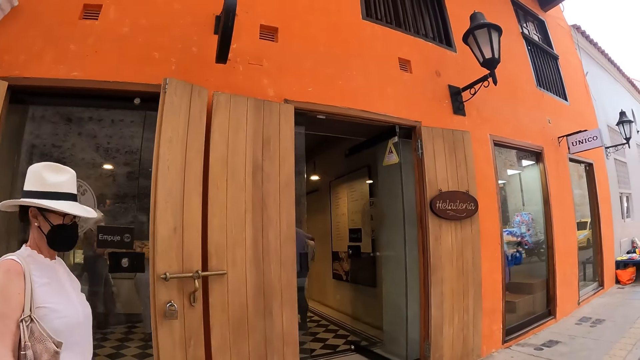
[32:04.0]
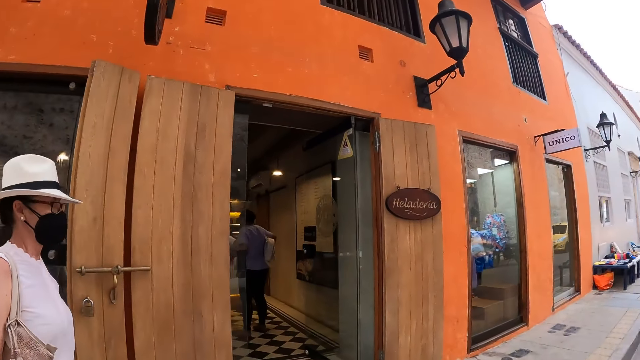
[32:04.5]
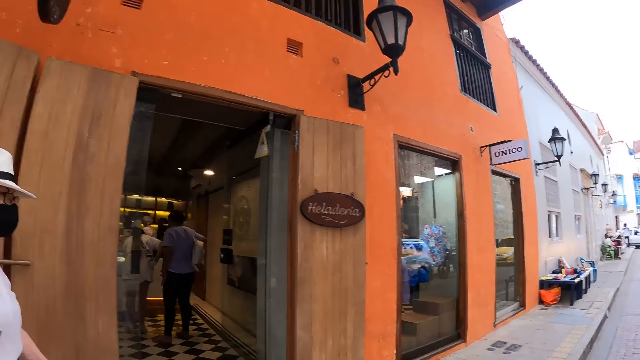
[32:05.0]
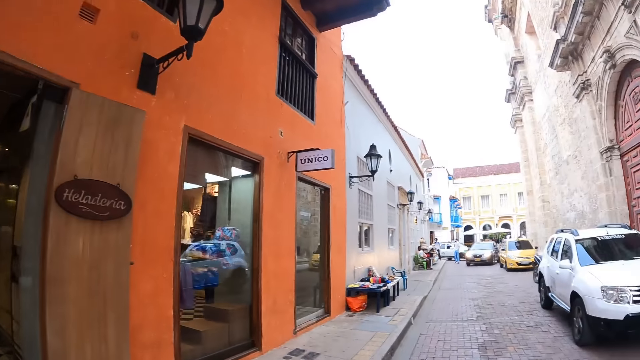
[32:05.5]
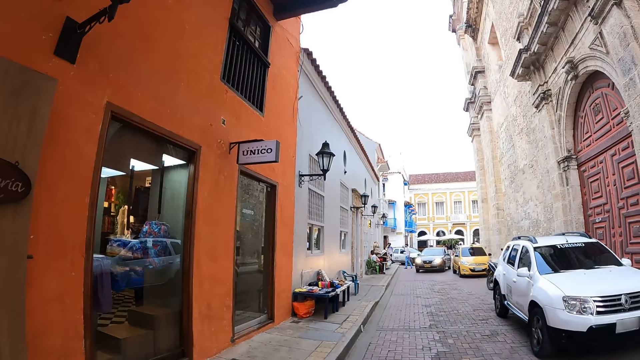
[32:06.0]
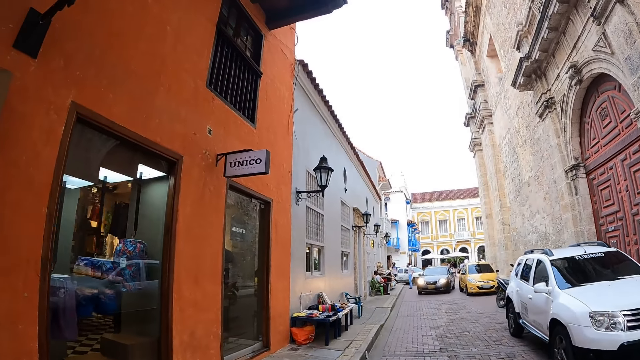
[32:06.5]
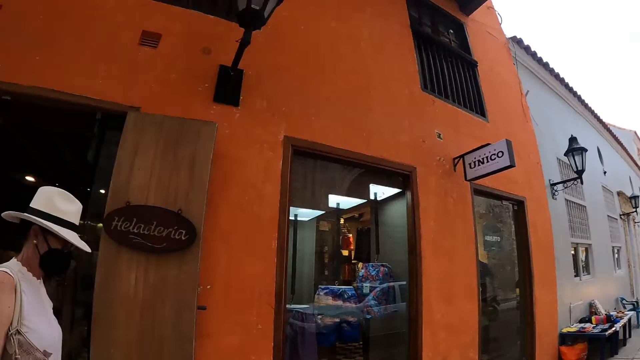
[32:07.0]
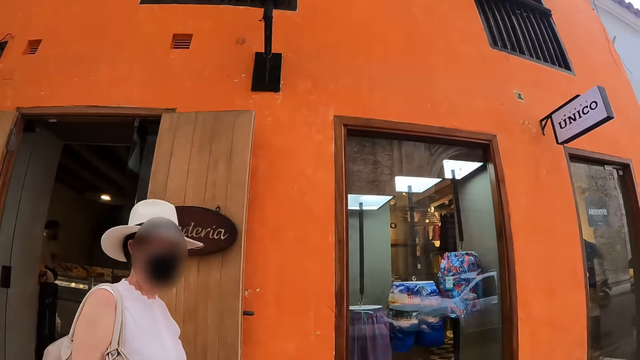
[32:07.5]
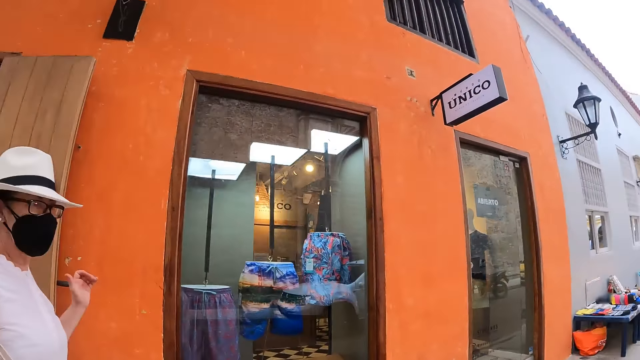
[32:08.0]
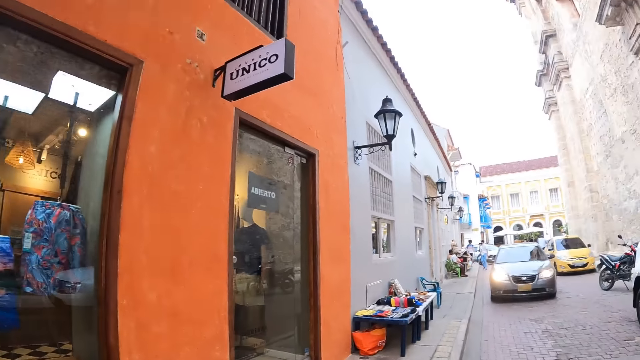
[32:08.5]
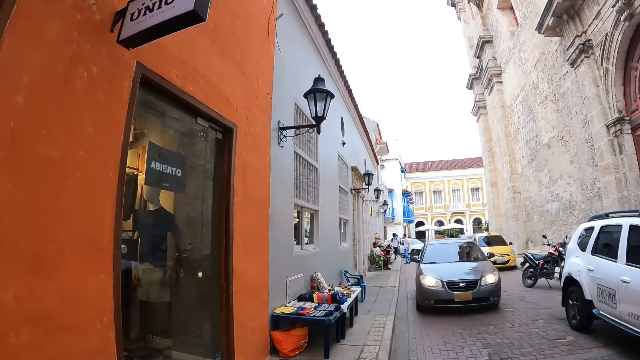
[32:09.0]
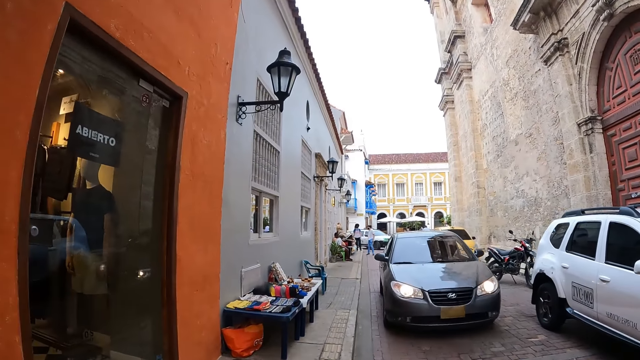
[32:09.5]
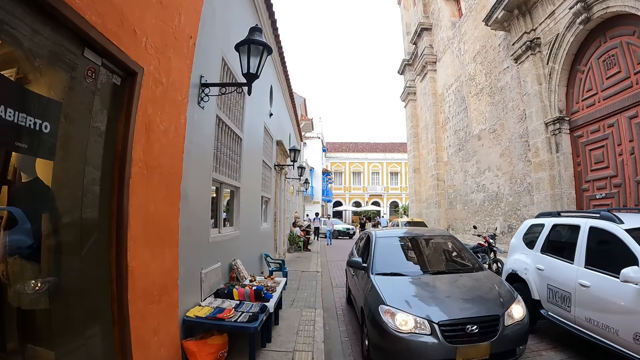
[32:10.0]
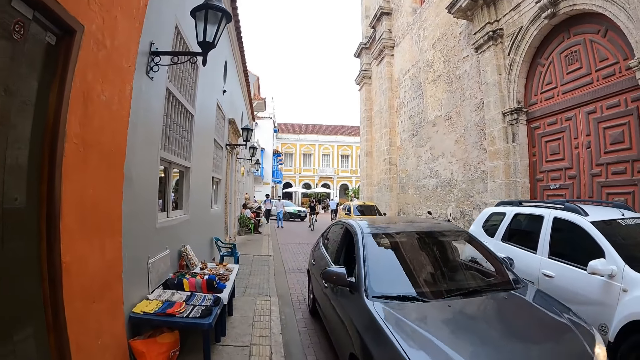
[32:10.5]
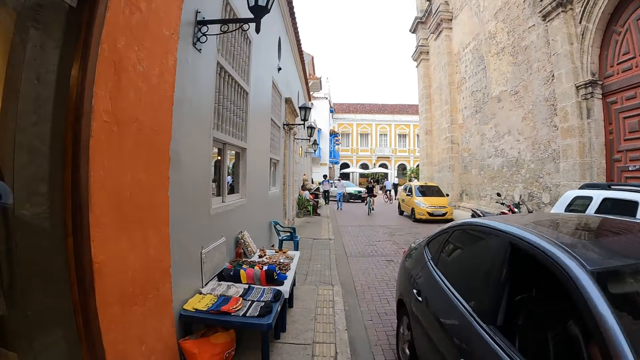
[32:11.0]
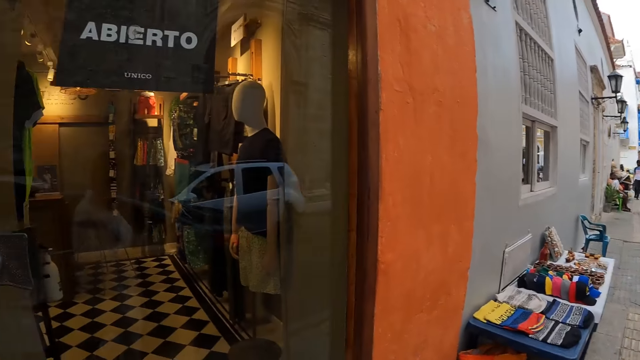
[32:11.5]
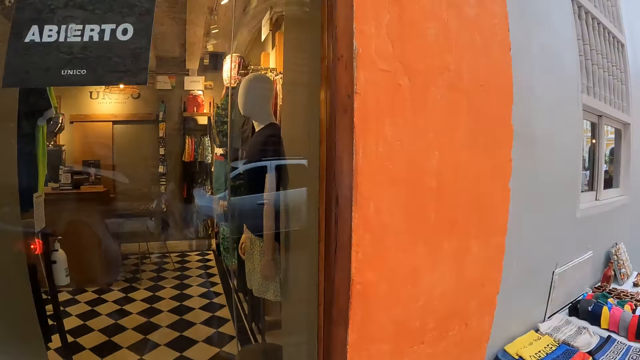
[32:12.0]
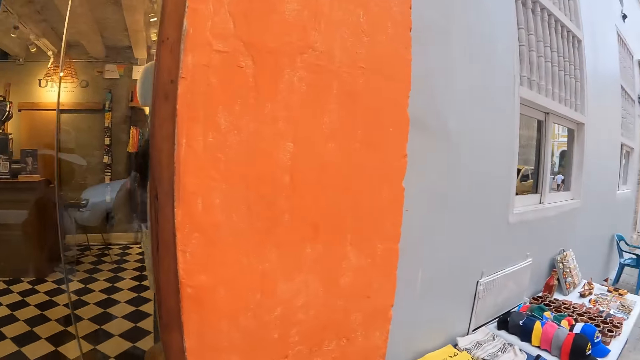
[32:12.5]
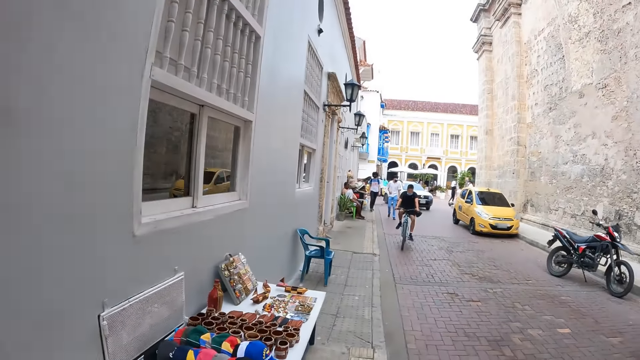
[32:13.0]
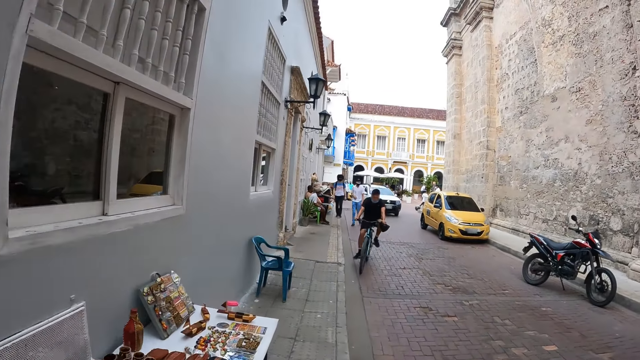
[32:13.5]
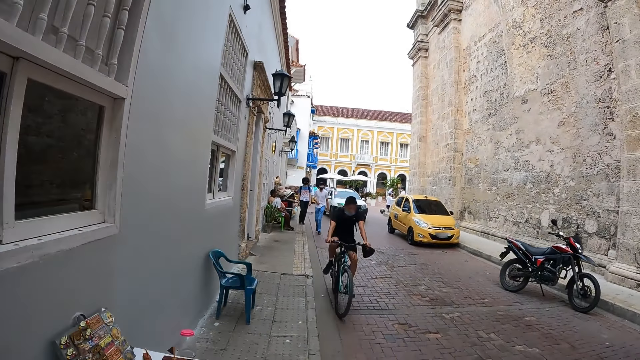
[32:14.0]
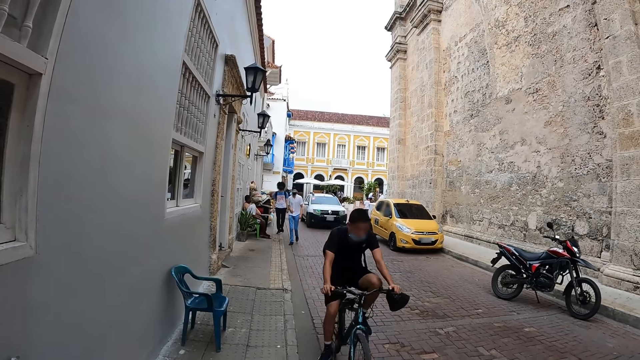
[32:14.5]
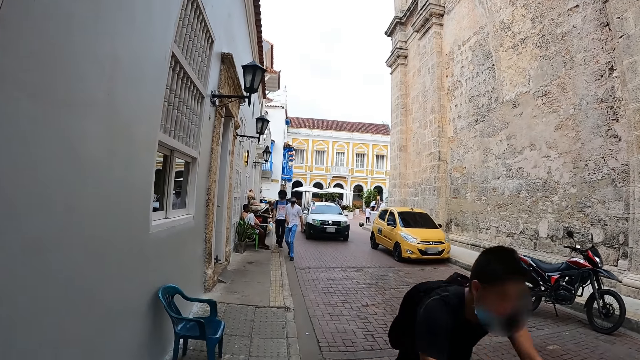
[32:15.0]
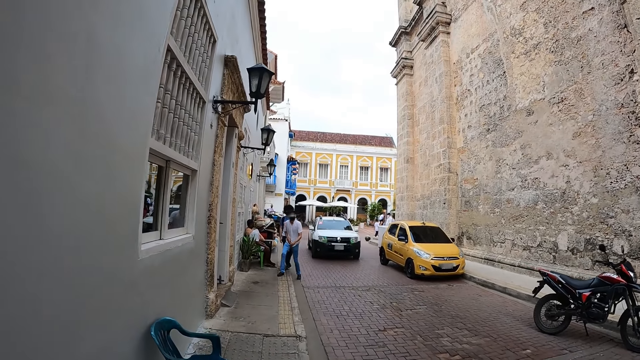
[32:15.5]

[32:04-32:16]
The camera wearer engages the lady.

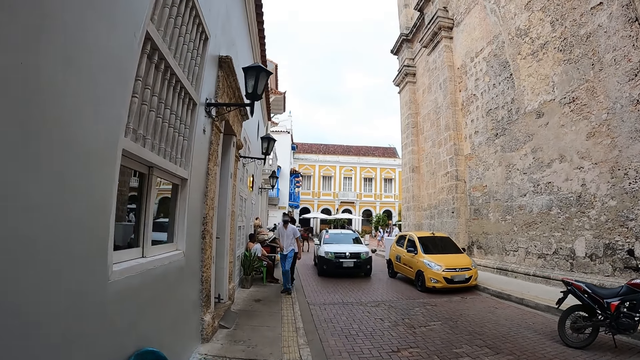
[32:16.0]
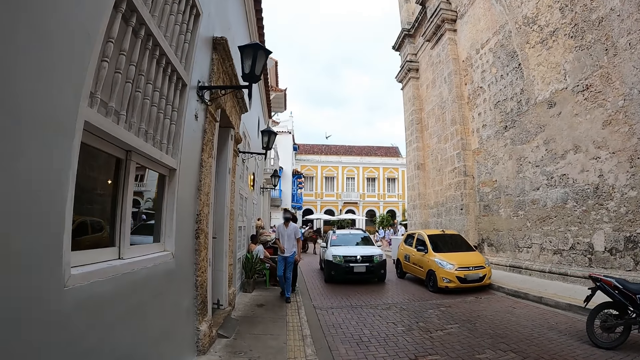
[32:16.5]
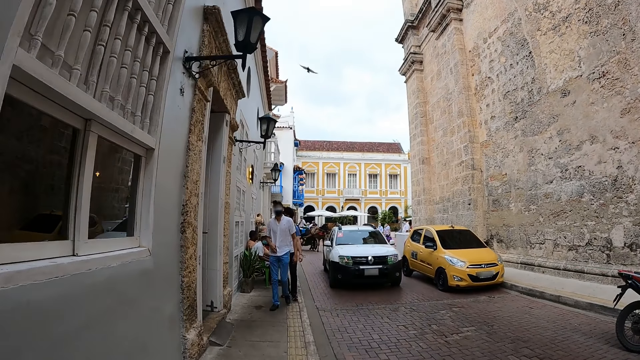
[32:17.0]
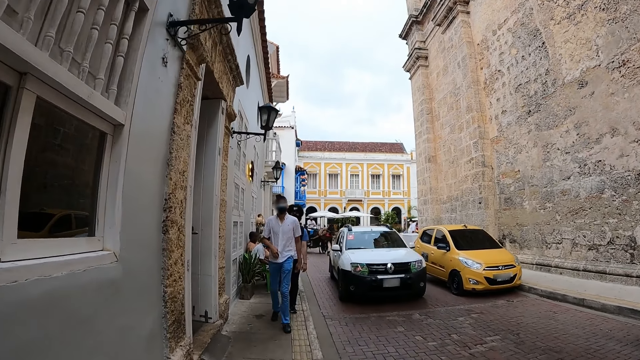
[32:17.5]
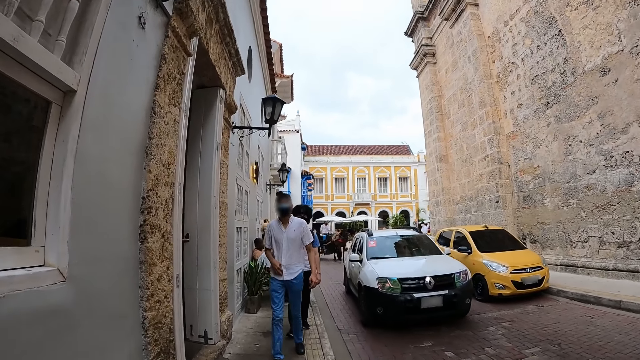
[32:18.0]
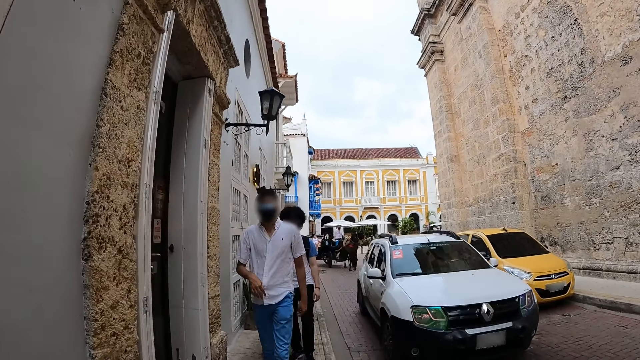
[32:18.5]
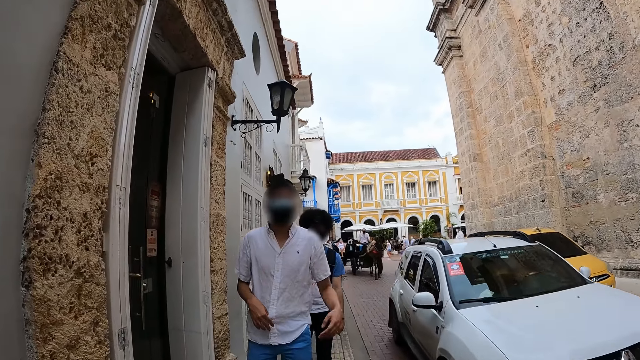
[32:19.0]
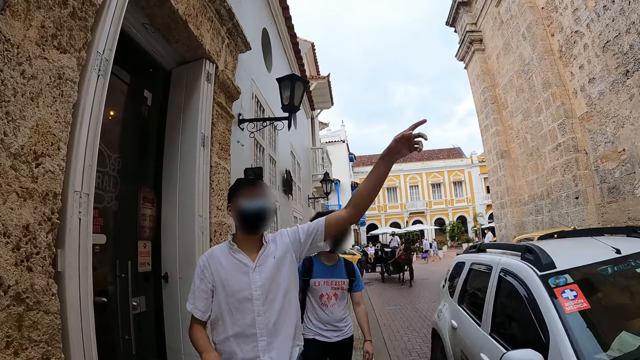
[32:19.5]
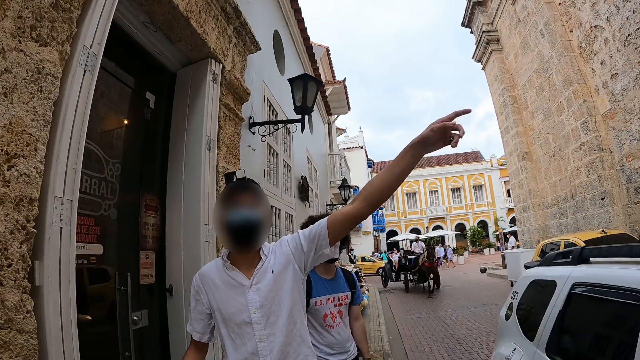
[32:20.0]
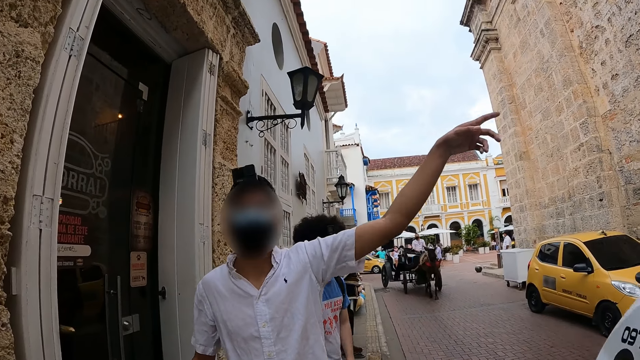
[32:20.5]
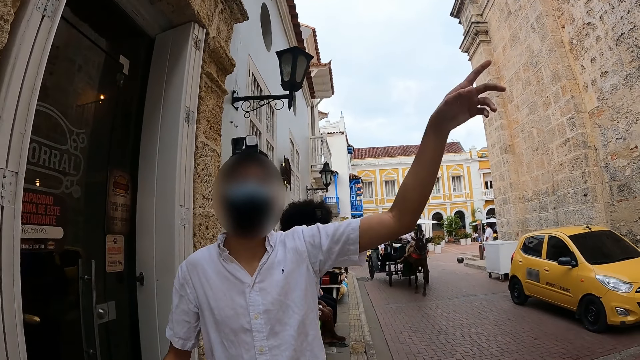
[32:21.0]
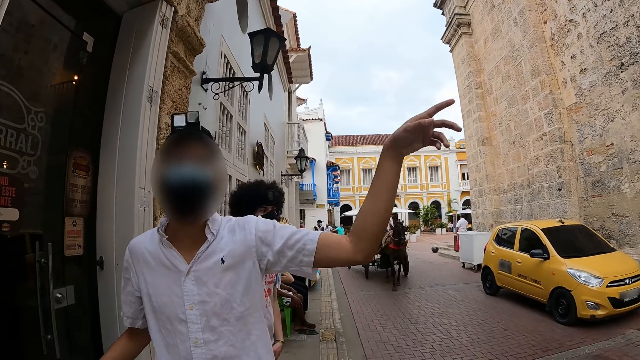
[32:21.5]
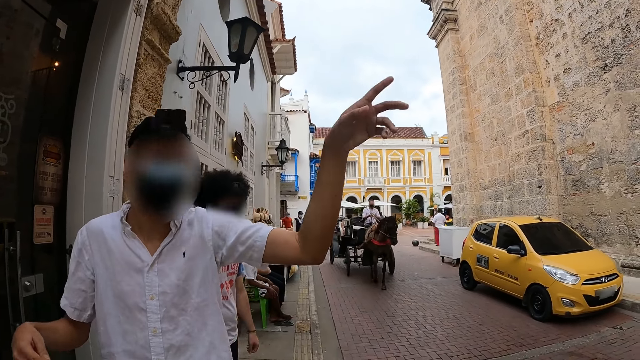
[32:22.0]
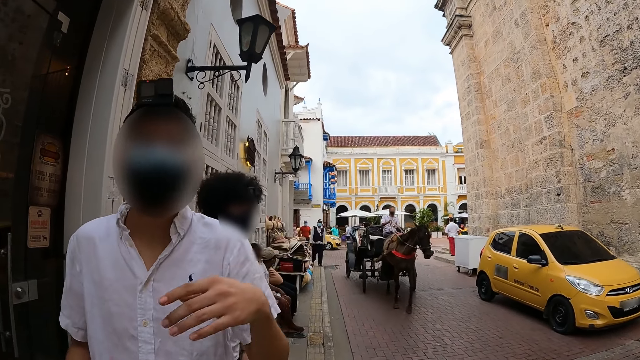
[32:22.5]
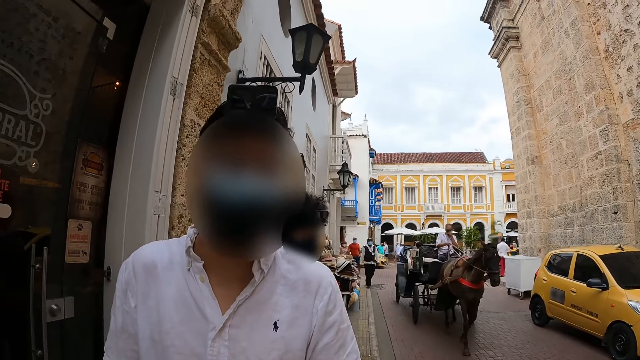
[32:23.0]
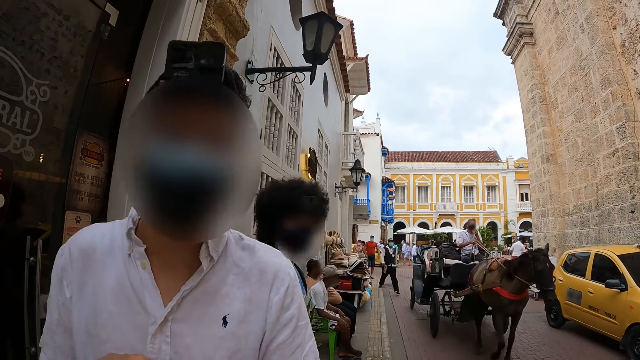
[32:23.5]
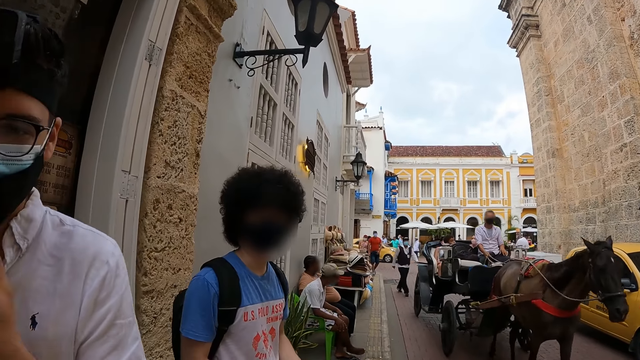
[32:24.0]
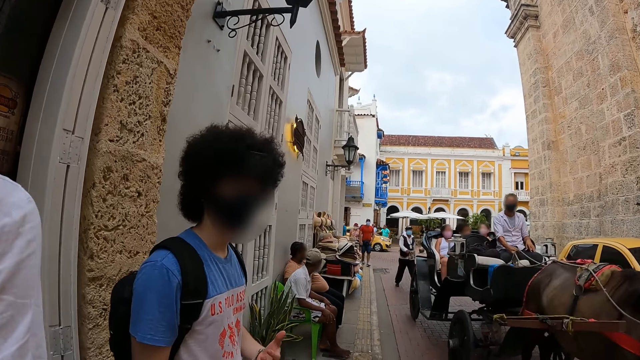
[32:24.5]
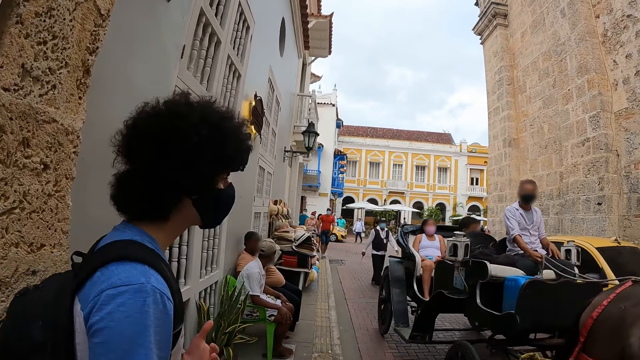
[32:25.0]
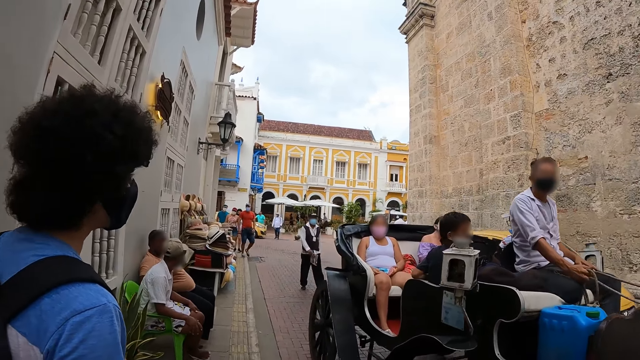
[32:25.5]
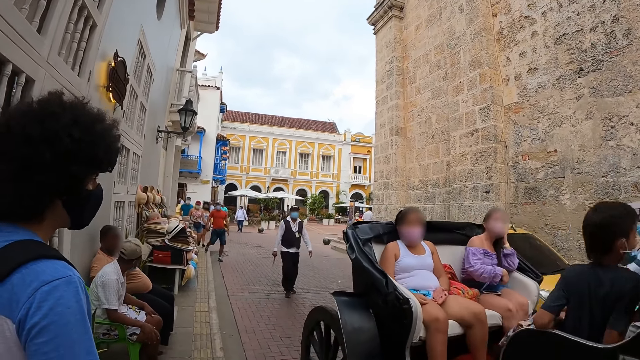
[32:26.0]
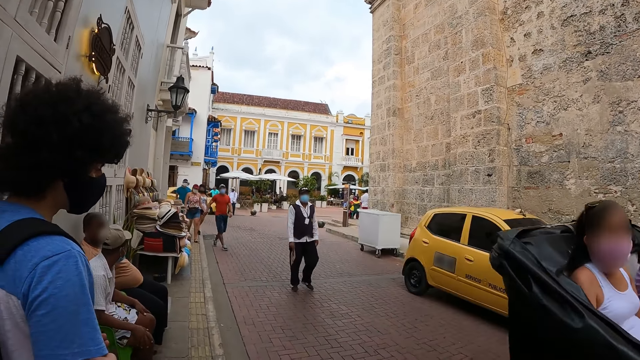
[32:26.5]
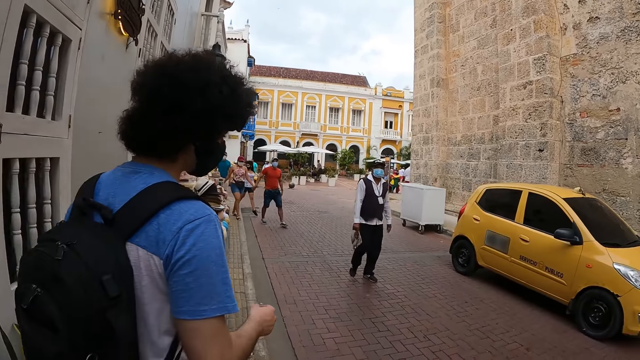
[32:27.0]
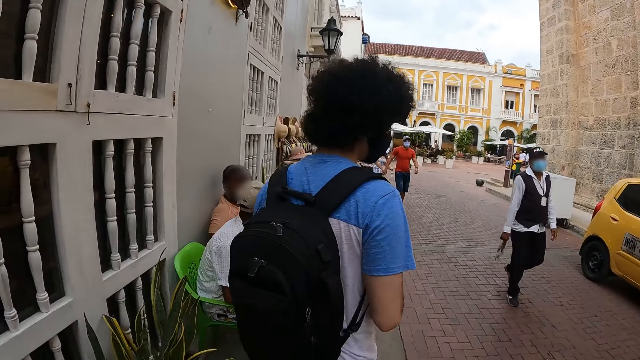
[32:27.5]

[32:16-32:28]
A man talks to the camera wearer. Another man raises his hand gesturing to a third man. The camera wearer walks on the walkway.
